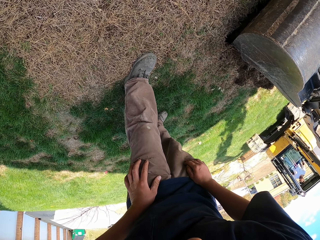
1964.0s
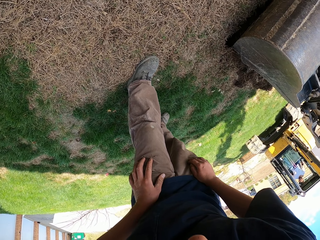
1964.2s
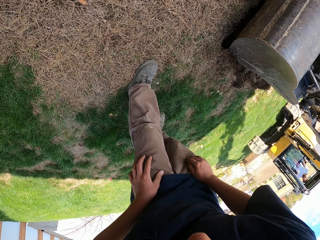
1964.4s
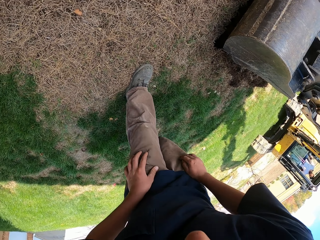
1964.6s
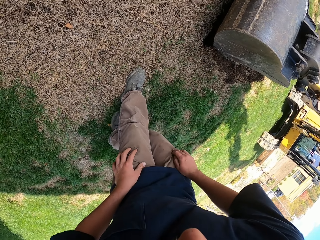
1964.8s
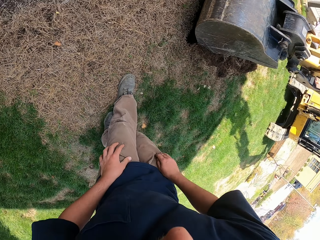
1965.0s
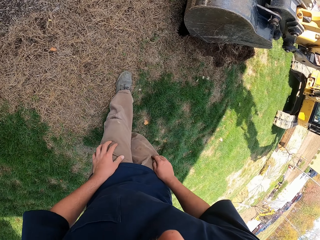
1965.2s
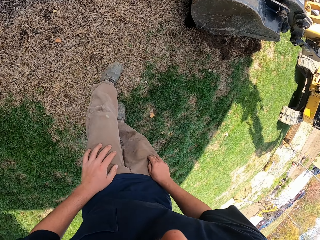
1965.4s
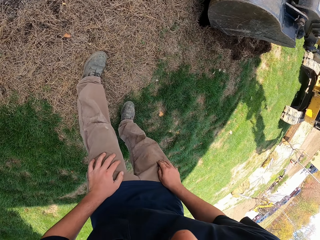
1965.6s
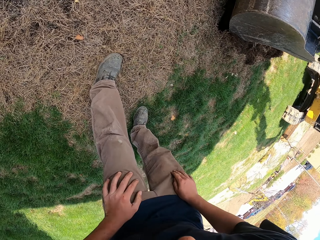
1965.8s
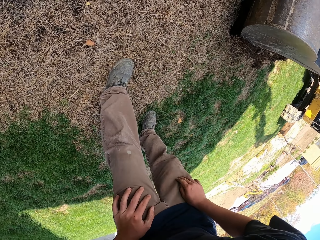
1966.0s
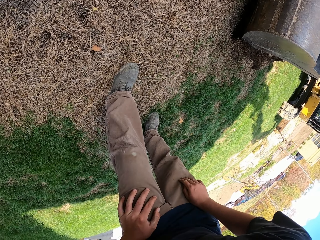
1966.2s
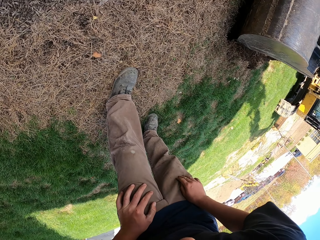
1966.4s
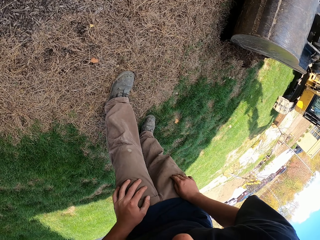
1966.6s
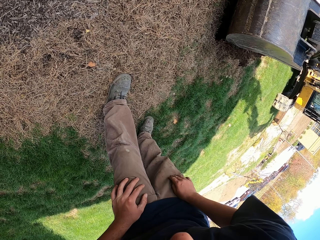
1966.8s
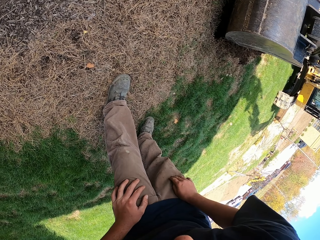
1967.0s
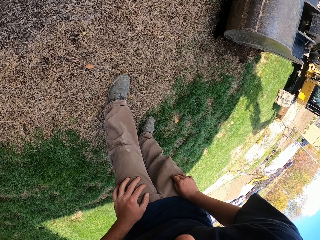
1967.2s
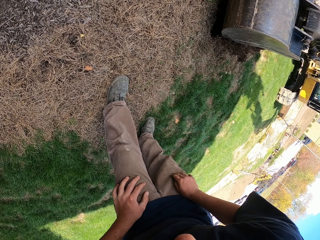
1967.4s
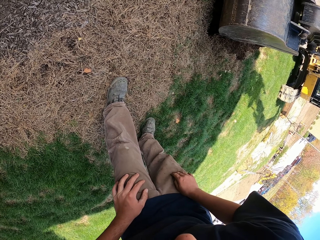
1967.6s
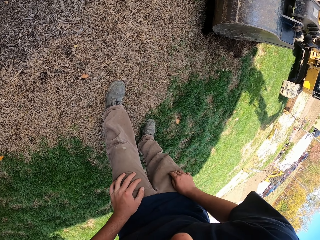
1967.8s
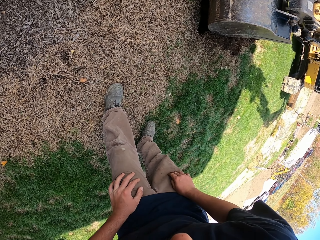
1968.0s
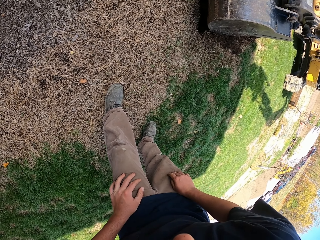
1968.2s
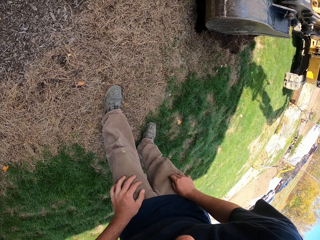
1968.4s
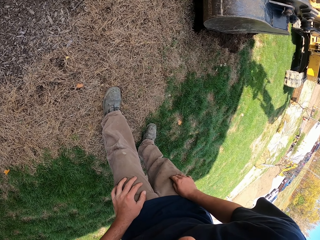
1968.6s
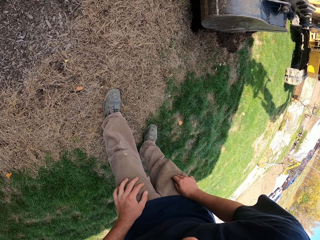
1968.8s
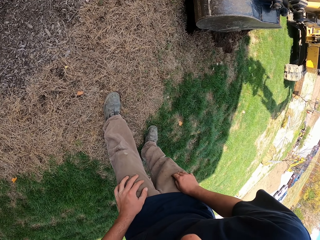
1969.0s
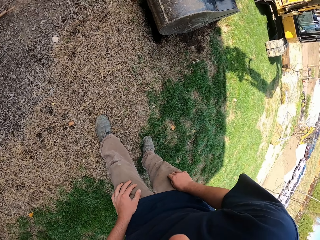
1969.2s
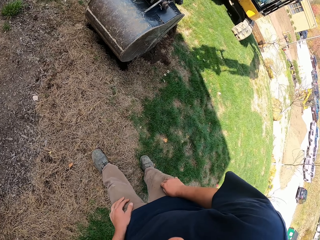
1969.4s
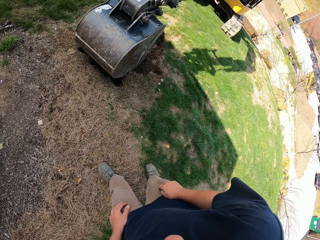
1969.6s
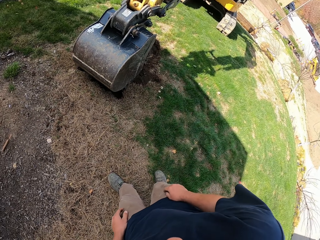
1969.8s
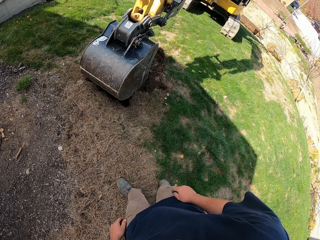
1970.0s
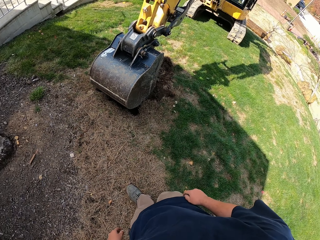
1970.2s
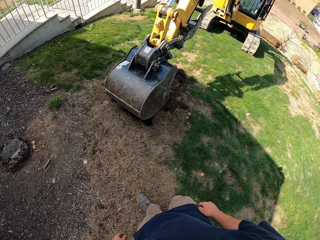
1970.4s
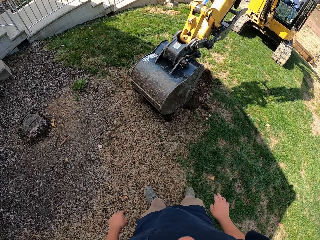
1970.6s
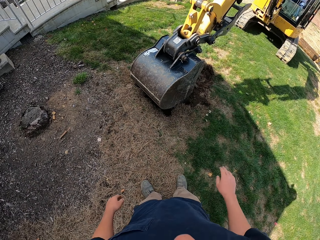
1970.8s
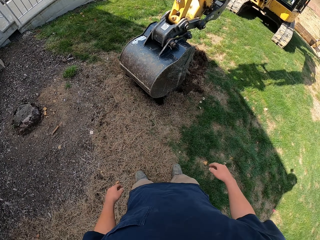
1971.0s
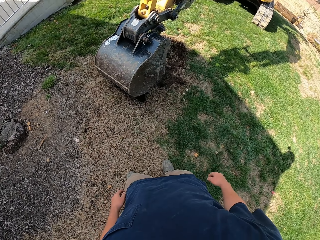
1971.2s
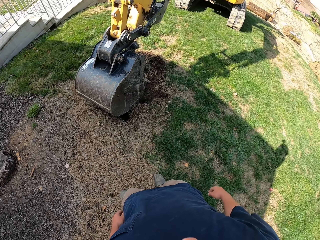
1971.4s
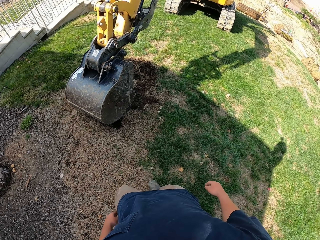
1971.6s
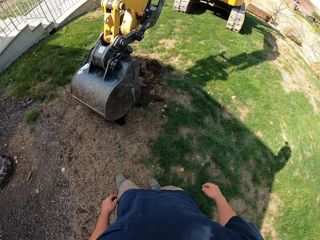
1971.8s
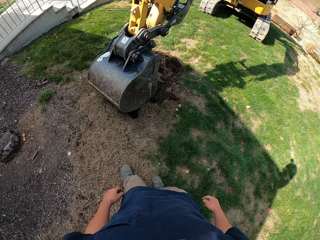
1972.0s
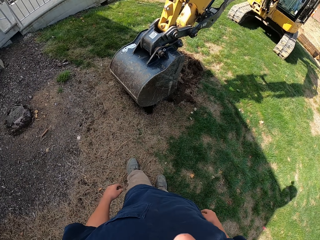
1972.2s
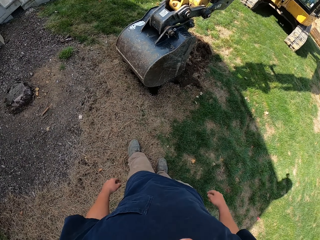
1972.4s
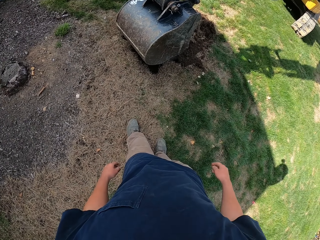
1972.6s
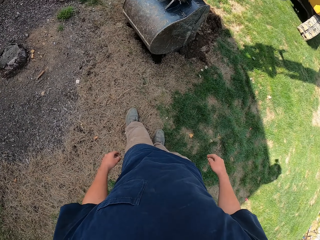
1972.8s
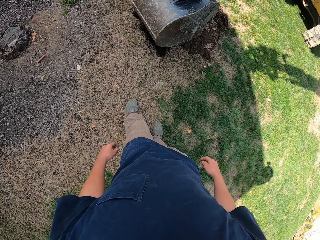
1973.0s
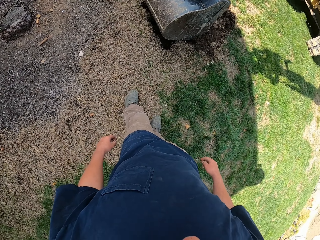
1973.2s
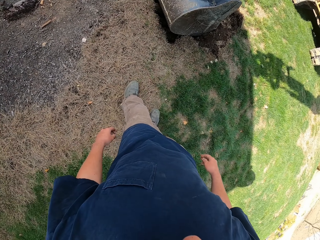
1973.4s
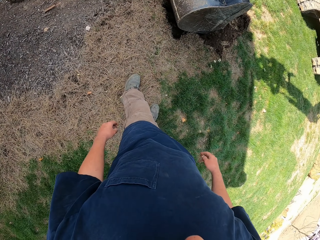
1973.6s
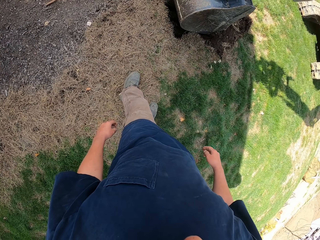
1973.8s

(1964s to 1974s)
The camera wearer stares at the tractor. They turn around the field.

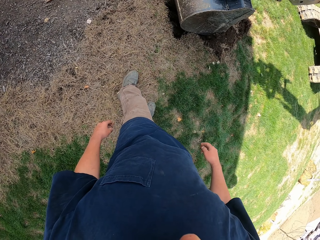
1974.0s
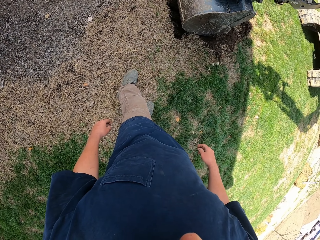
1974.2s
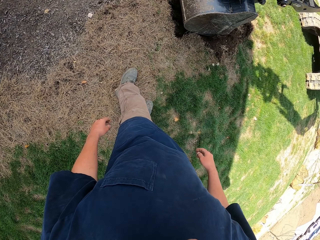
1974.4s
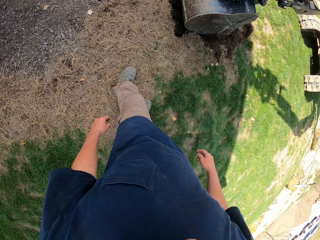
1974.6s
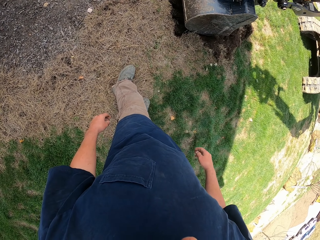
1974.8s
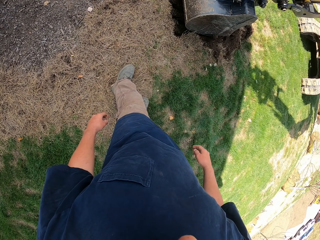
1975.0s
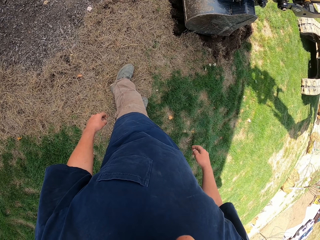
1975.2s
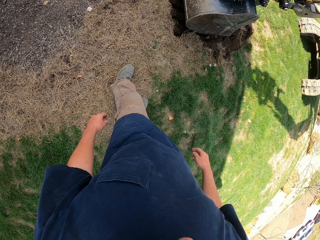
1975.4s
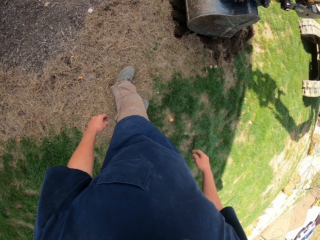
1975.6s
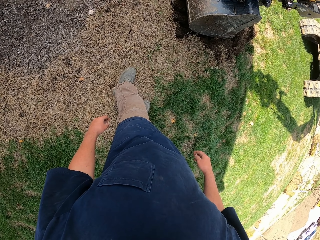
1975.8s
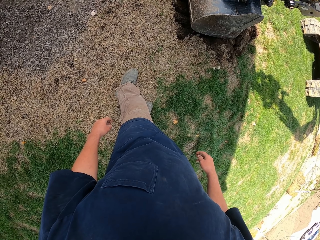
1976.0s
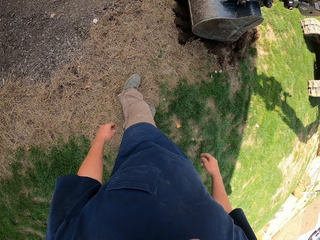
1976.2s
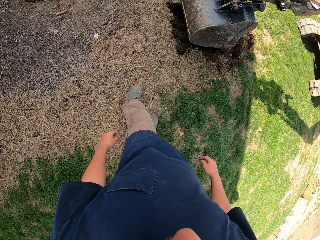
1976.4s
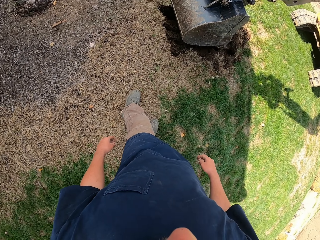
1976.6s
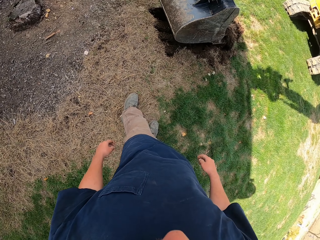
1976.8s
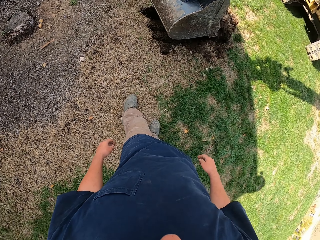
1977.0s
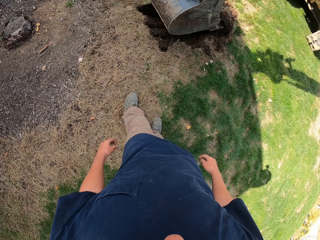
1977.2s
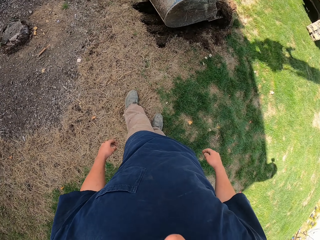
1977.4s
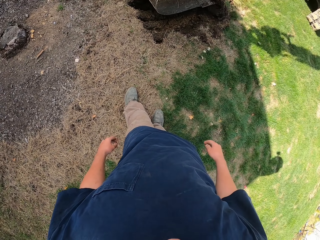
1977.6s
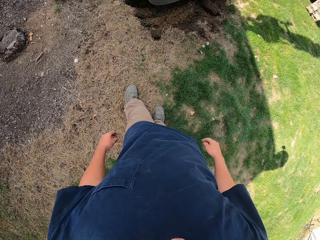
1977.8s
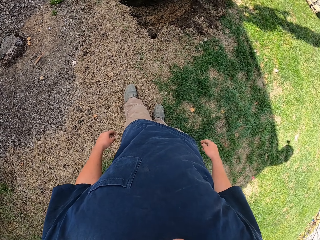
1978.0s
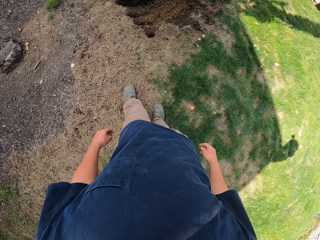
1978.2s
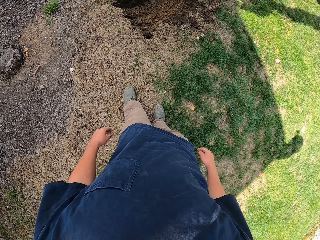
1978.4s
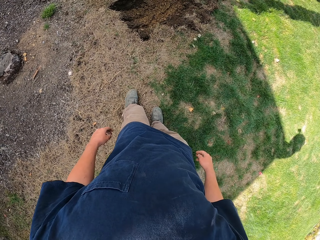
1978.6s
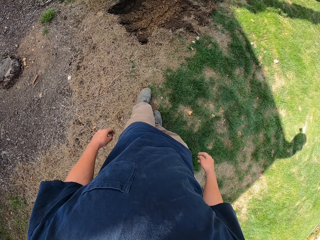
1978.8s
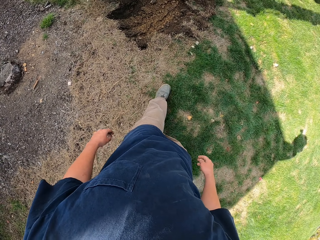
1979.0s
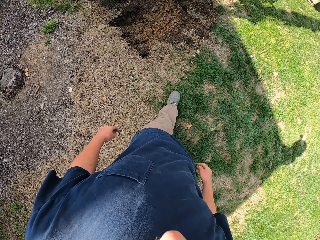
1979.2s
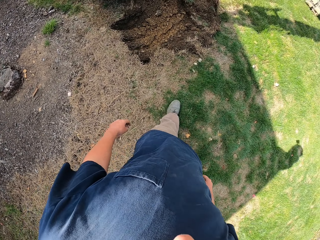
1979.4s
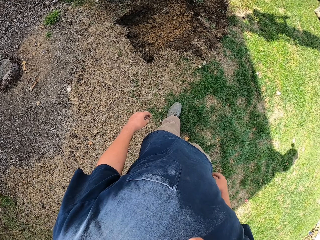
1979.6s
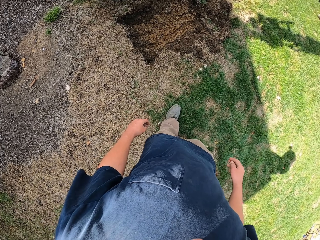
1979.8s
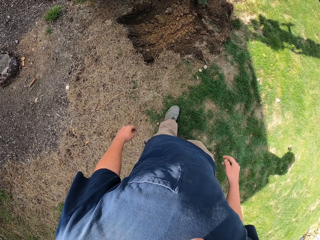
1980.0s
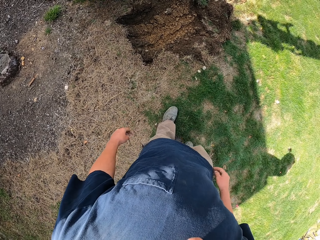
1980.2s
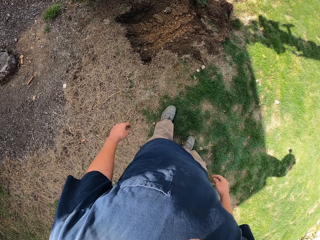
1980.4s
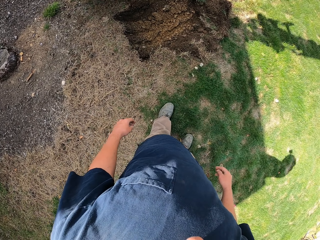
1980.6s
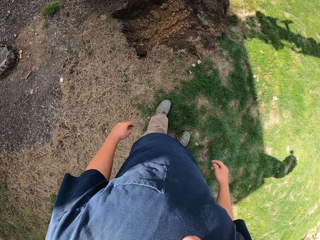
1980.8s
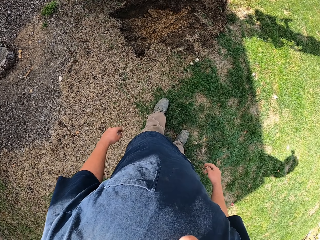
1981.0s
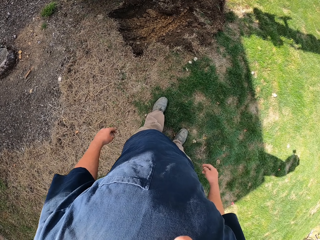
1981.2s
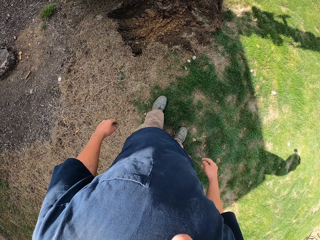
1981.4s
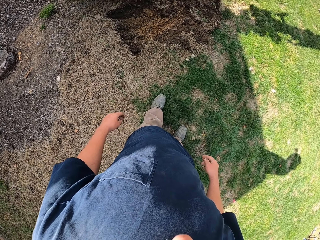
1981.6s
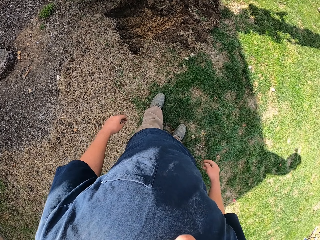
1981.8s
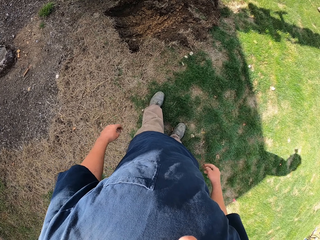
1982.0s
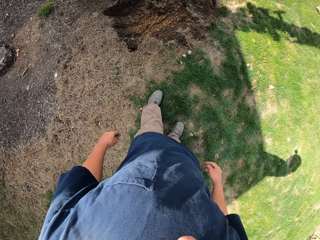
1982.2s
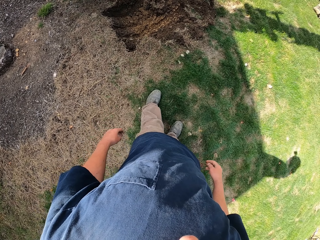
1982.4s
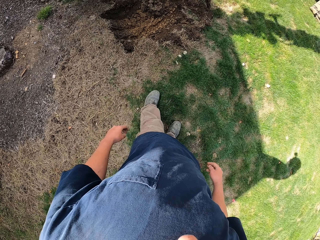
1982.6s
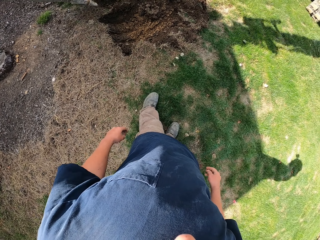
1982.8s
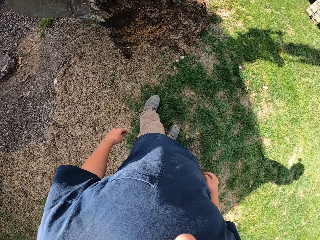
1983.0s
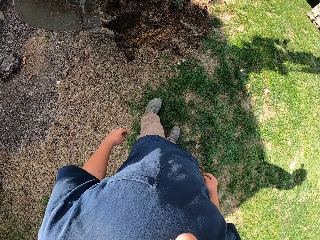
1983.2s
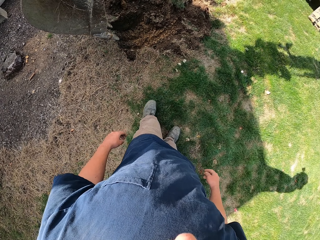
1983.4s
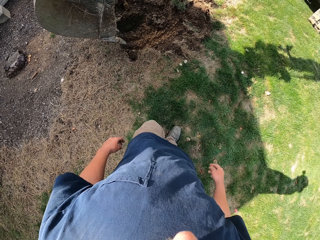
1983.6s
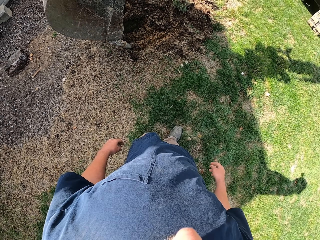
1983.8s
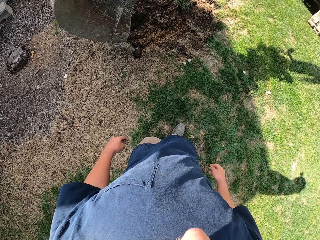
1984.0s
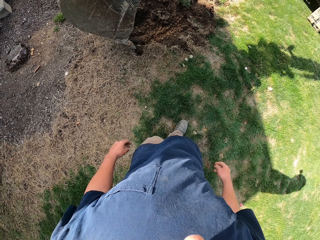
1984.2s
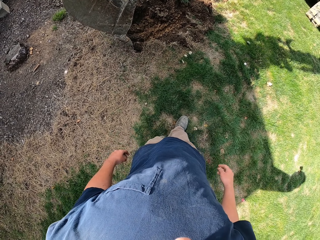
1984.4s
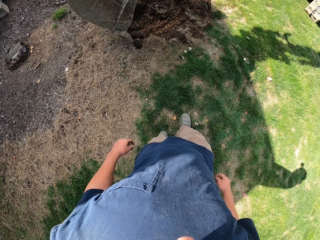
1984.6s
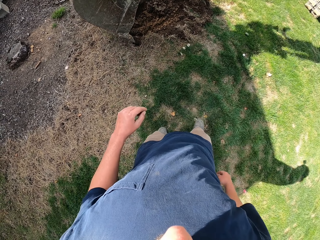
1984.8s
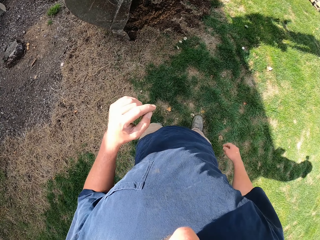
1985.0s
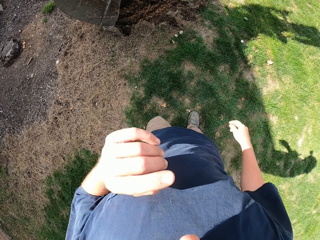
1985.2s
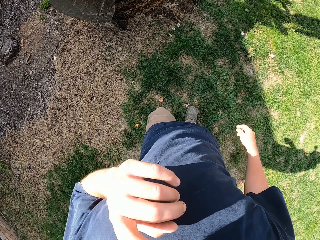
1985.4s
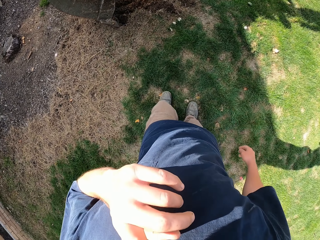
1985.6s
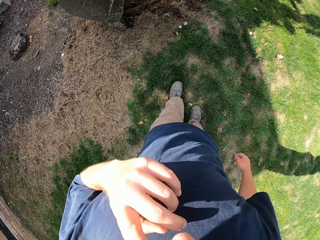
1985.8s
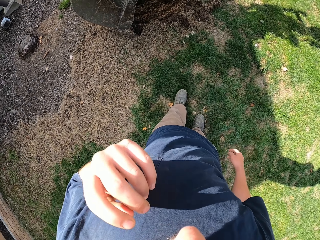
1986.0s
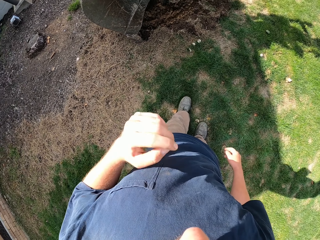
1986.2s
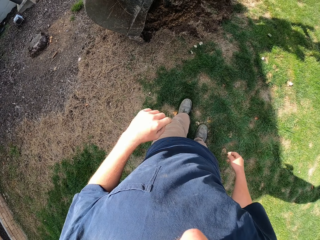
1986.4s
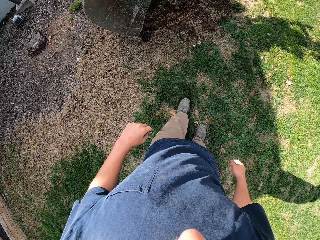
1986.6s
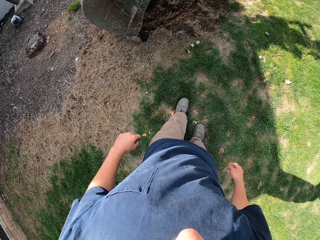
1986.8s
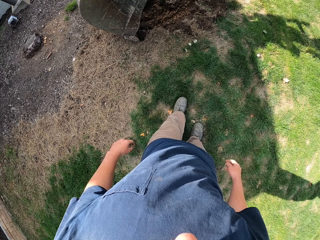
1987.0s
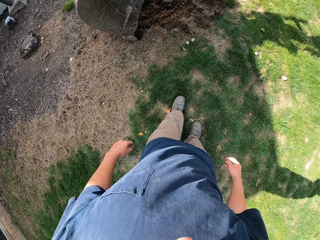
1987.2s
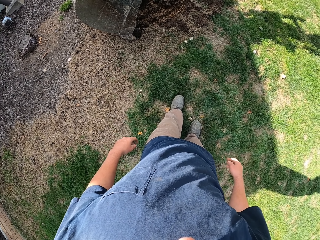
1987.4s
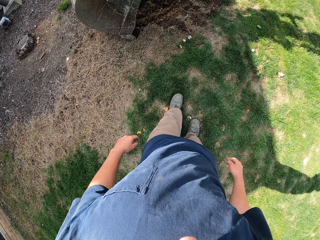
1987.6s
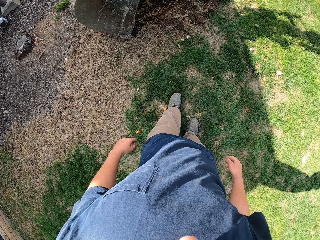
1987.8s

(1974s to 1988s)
The camera wearer stares at the tractor. They move towards the tractor. They stare at the tractor. They raise the left hand towards something. They withdraw the left hand from something.
